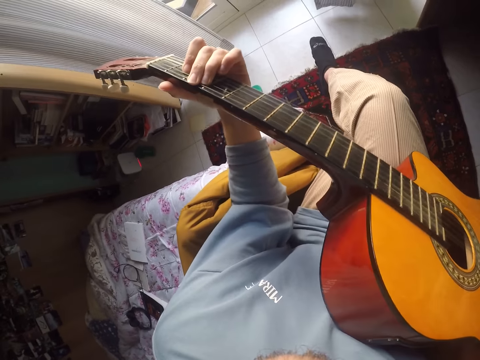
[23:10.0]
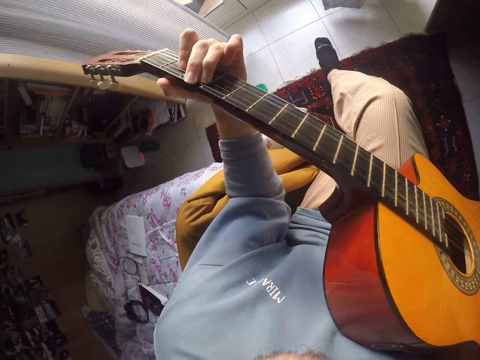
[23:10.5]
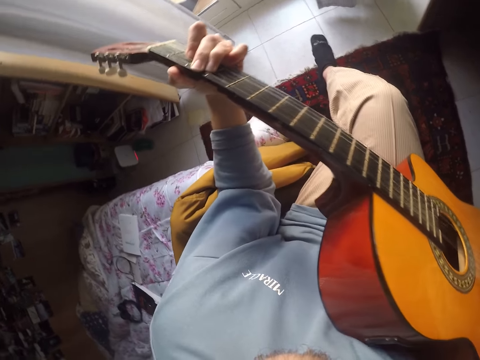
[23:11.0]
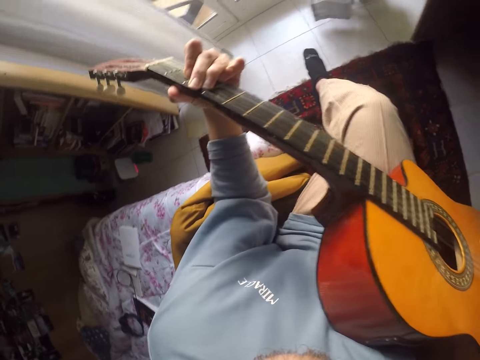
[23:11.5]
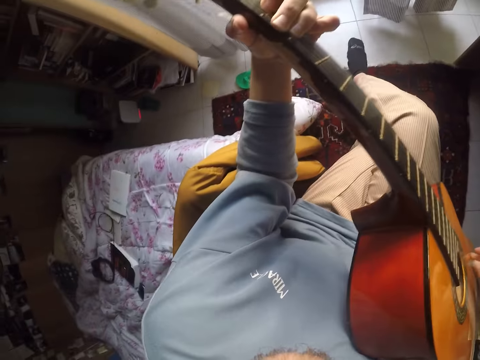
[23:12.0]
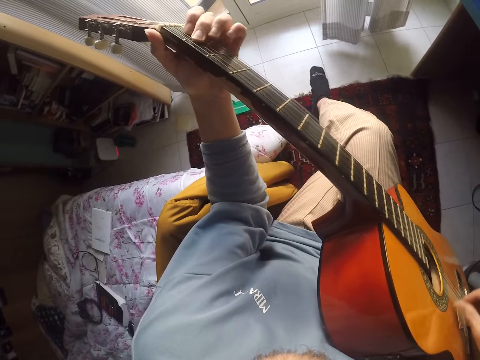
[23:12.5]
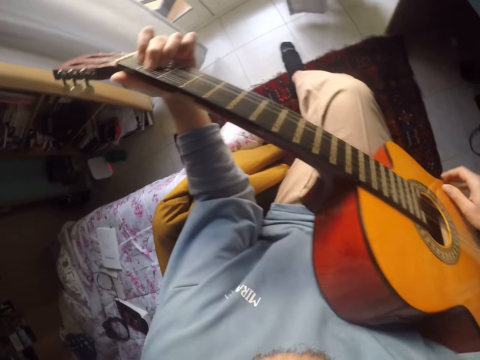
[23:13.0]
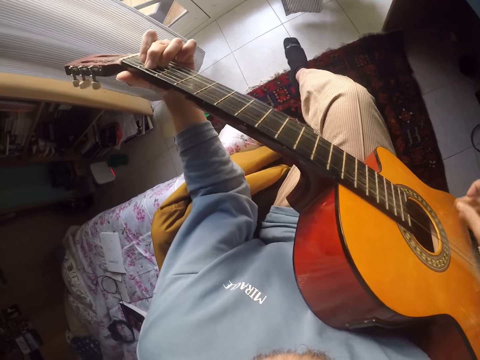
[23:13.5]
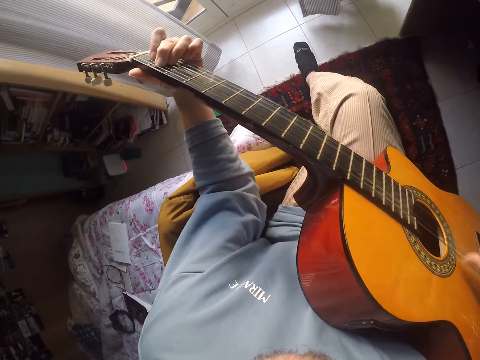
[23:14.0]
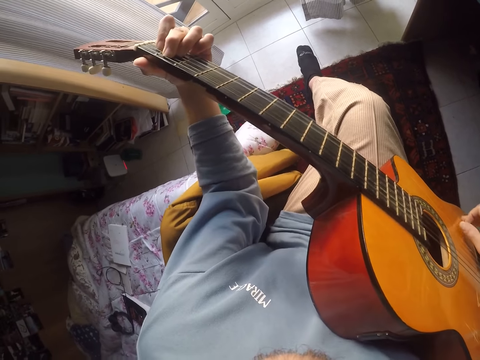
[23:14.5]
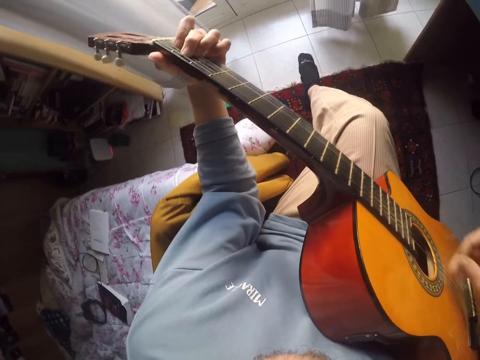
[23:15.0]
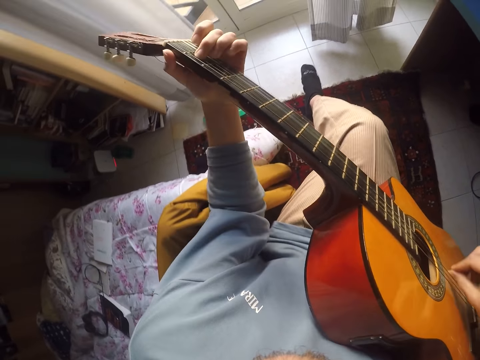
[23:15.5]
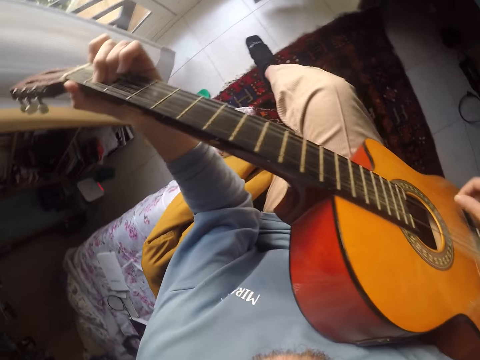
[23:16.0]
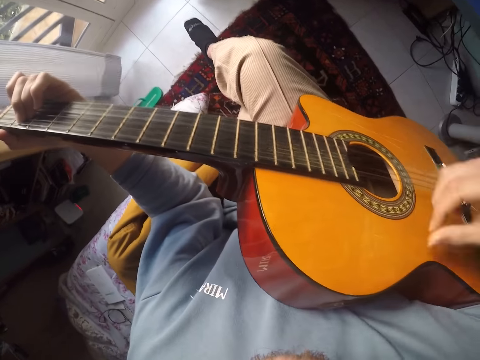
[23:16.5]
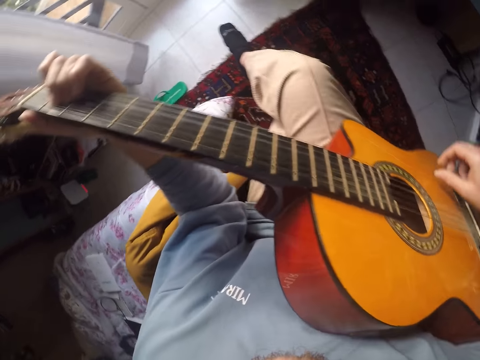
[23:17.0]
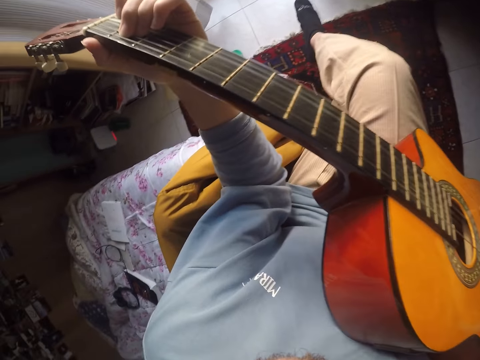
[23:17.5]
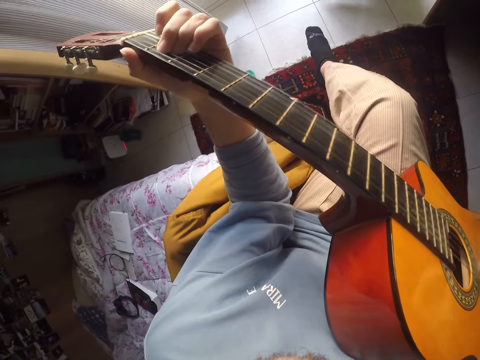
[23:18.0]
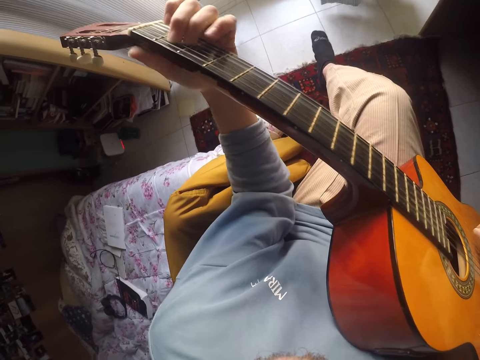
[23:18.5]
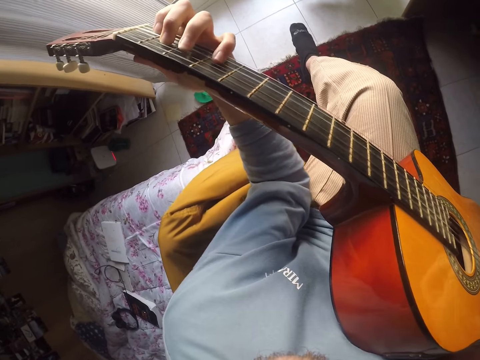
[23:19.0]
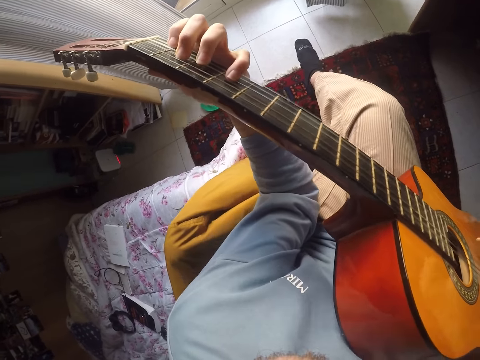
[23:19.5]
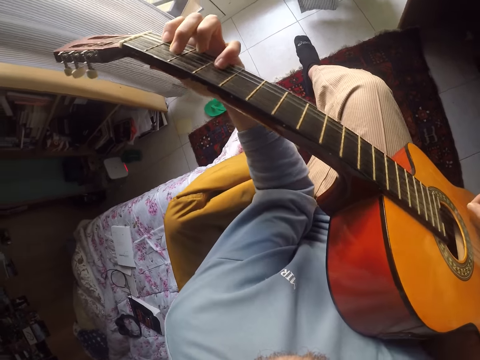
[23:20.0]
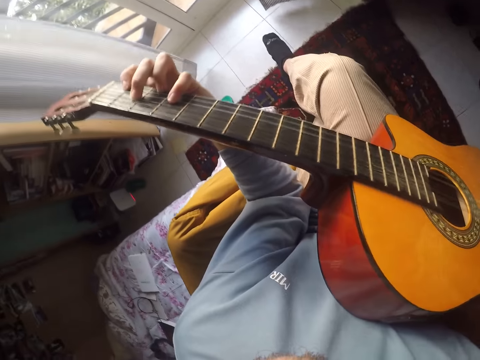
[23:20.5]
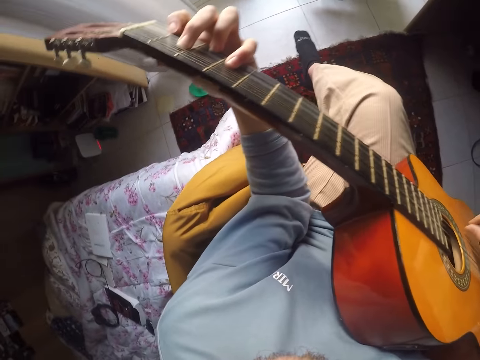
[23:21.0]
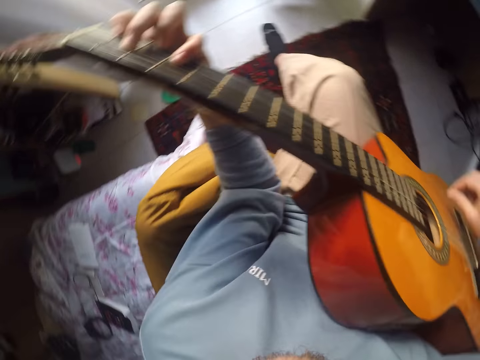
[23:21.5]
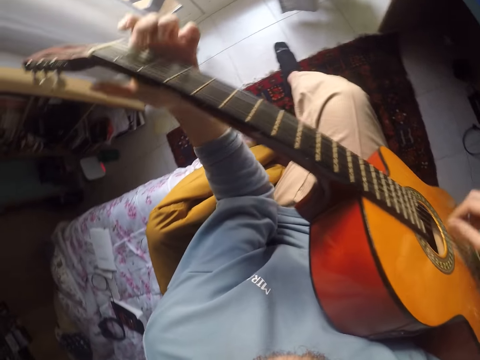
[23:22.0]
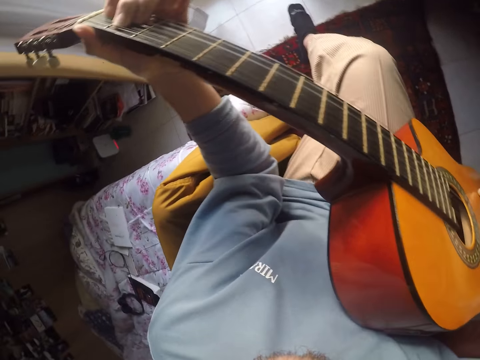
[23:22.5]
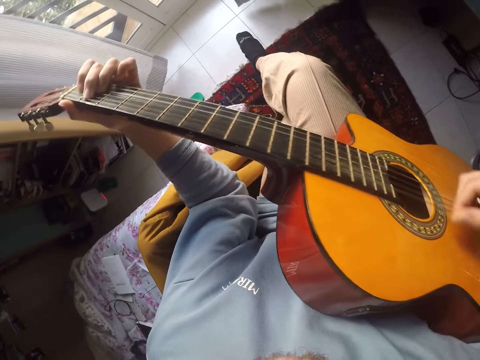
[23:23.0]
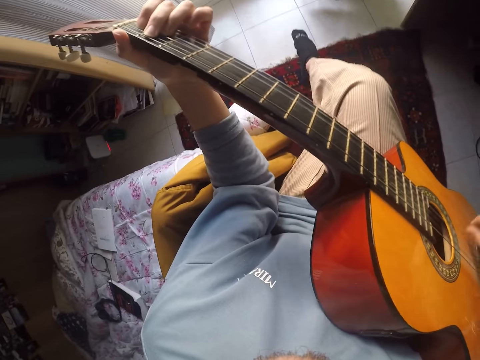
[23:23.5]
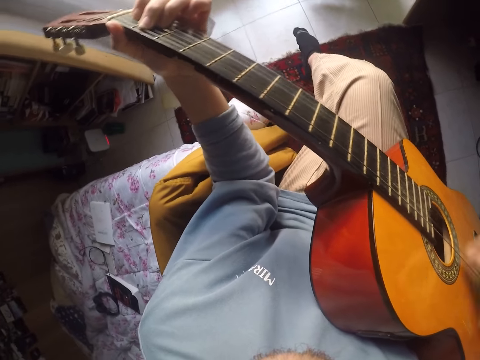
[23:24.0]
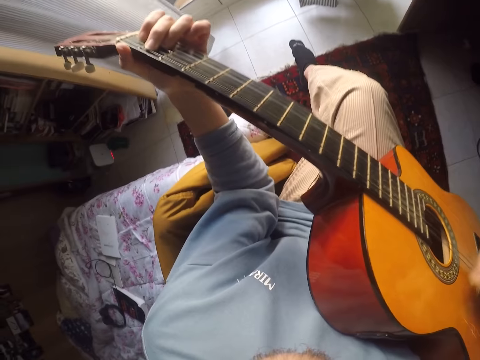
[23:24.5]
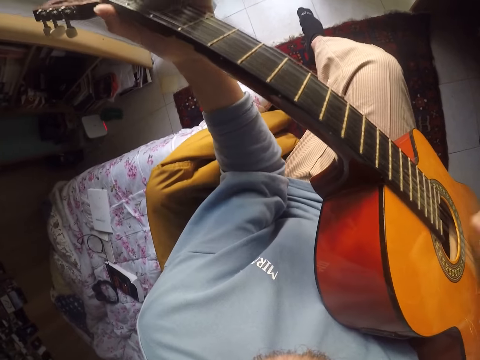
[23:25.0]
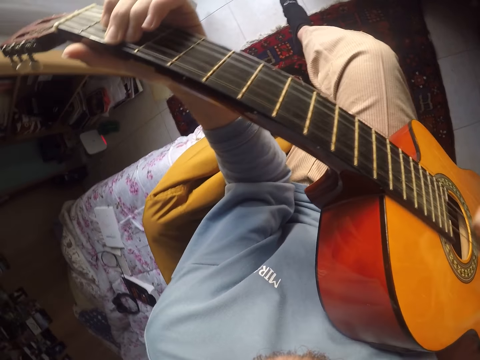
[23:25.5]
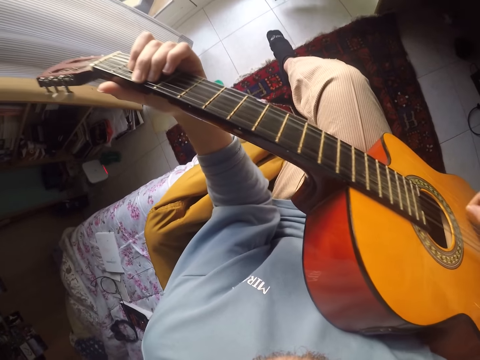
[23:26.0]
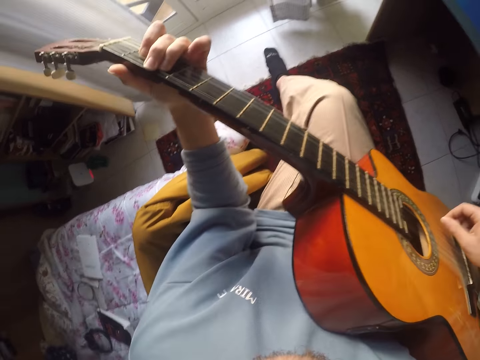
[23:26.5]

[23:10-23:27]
The camera wearer plays the guitar. They play the guitar again. They look around. They play the guitar.

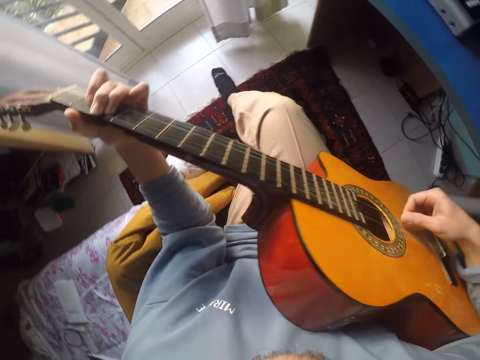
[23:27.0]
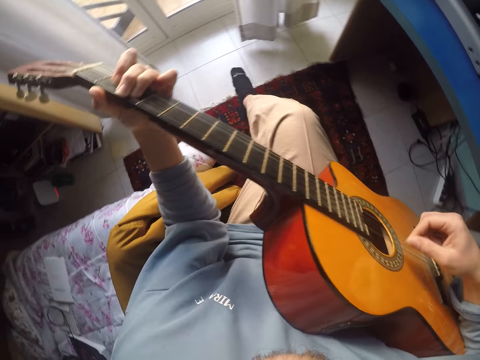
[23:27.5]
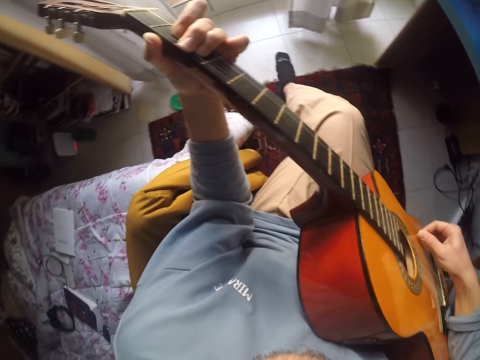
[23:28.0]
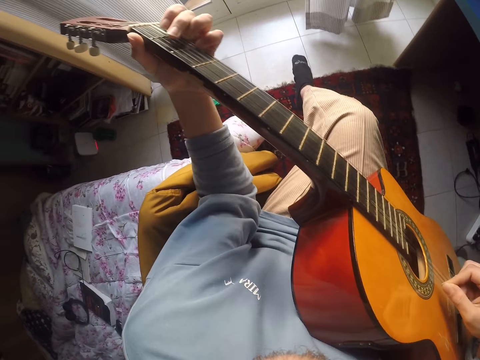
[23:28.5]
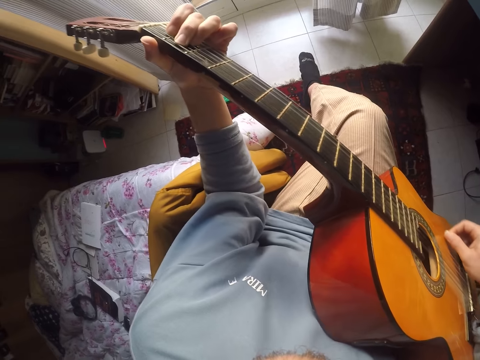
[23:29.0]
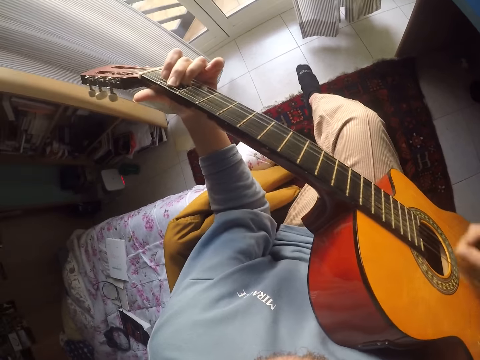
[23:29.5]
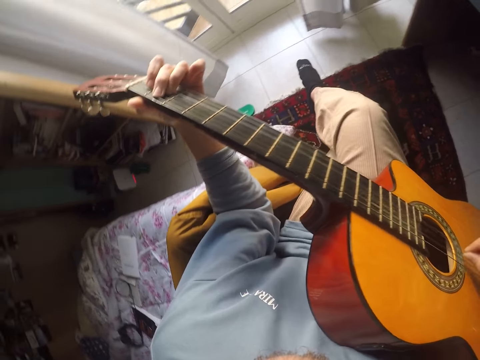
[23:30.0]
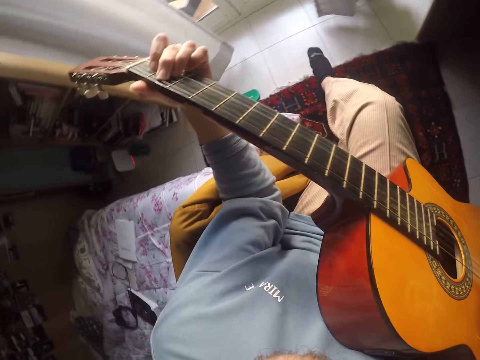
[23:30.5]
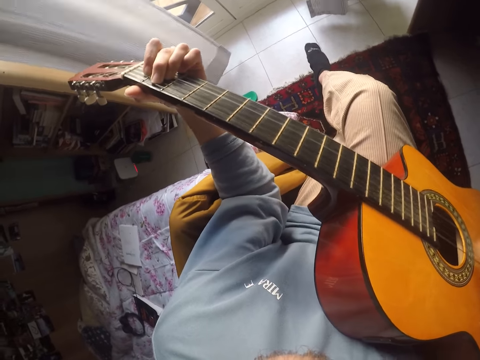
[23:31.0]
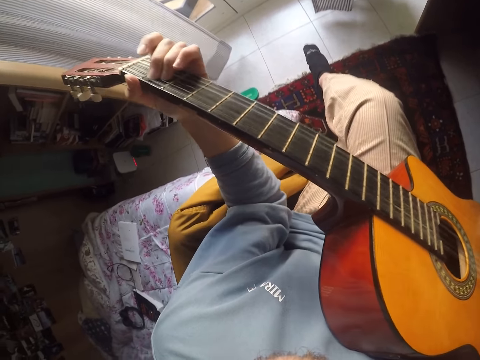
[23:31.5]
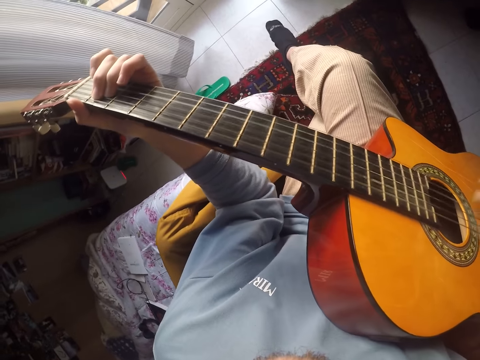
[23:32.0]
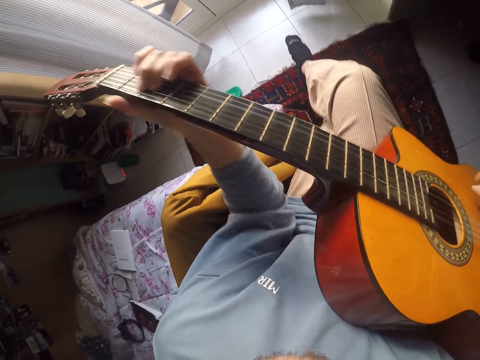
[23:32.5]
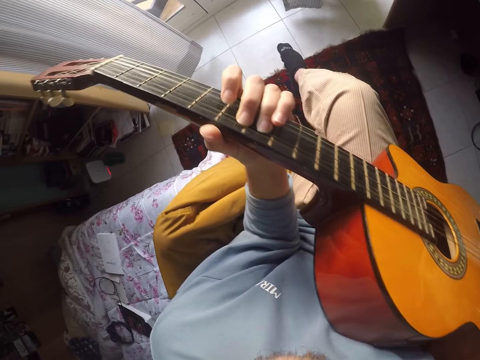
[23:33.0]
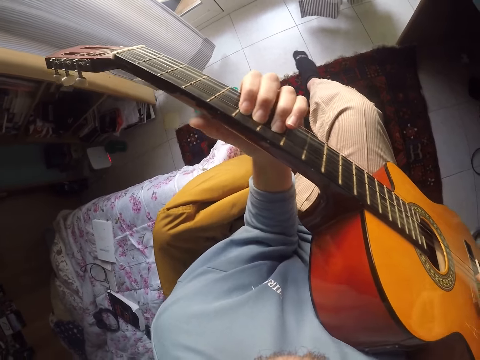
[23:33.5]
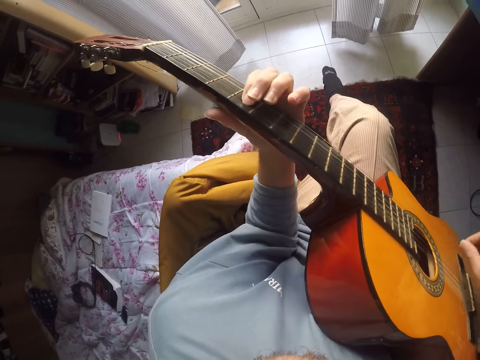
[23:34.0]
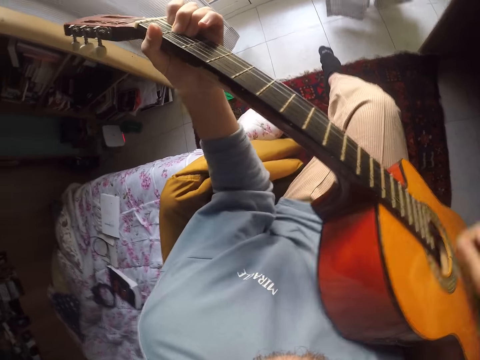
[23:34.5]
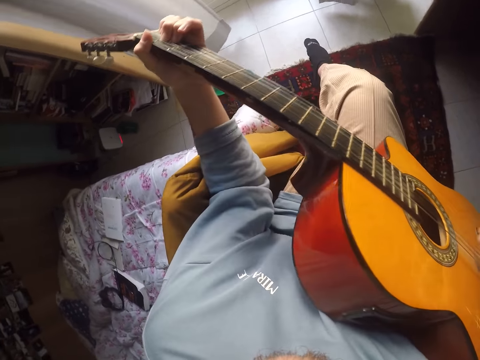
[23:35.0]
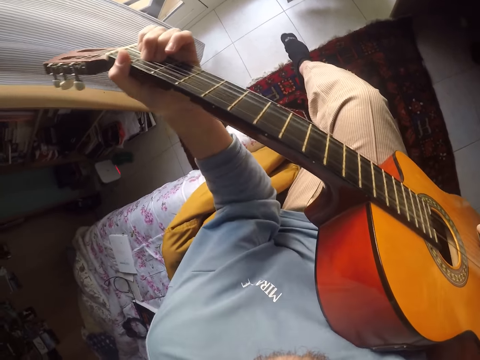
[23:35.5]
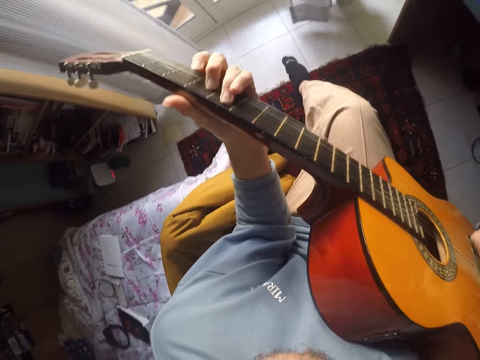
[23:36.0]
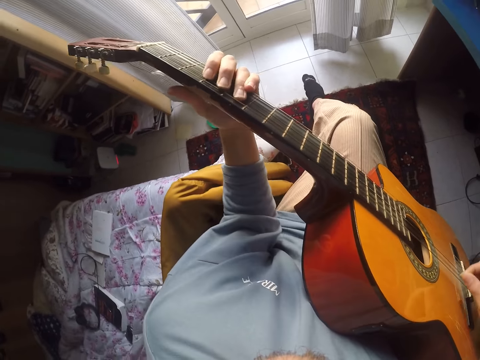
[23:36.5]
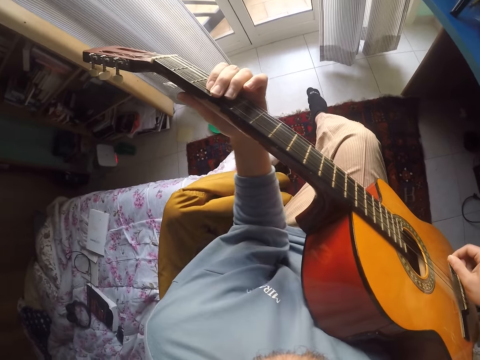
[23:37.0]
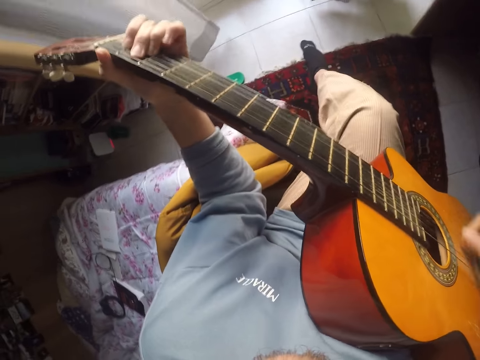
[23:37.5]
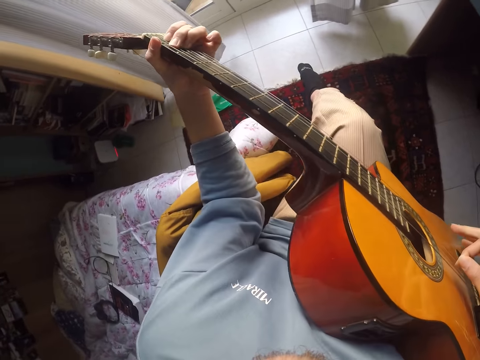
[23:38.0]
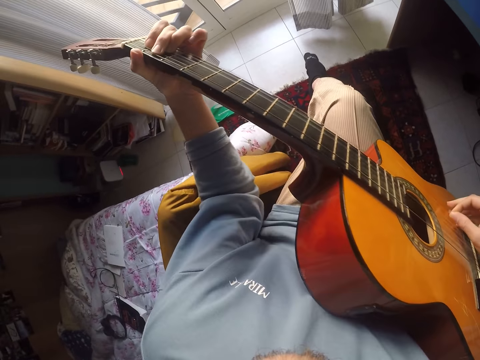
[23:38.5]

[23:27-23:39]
The camera wearer plays the guitar. They play the guitar again.
